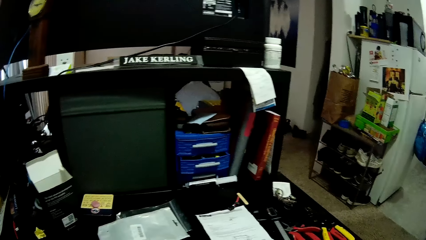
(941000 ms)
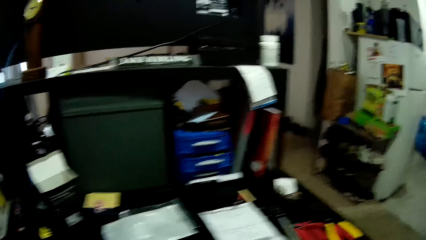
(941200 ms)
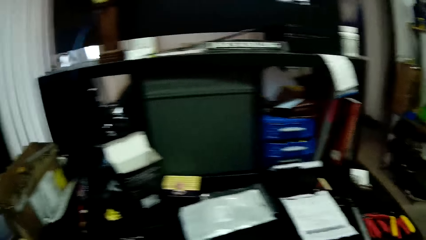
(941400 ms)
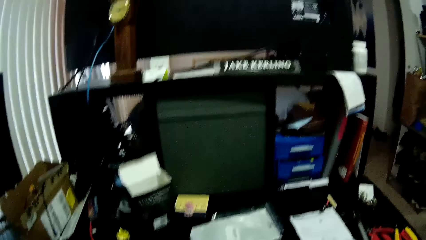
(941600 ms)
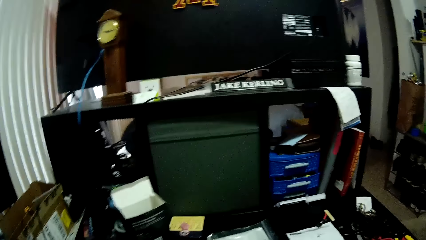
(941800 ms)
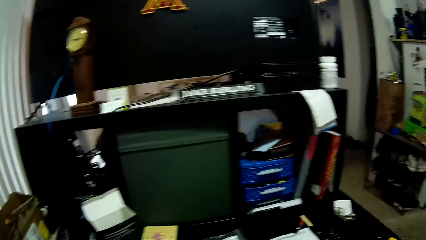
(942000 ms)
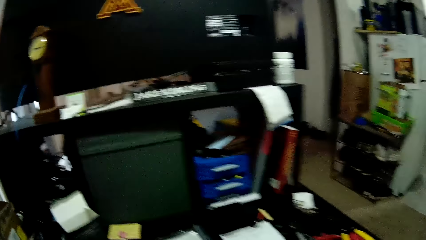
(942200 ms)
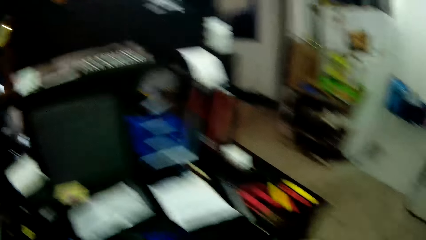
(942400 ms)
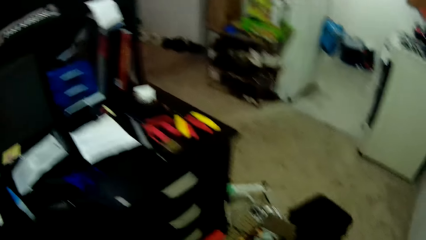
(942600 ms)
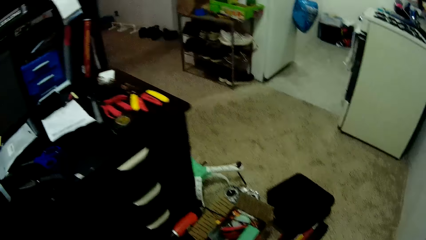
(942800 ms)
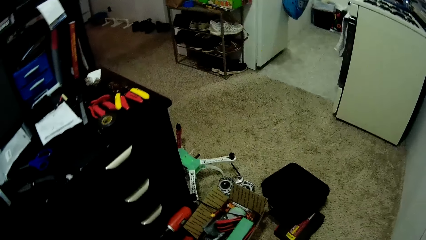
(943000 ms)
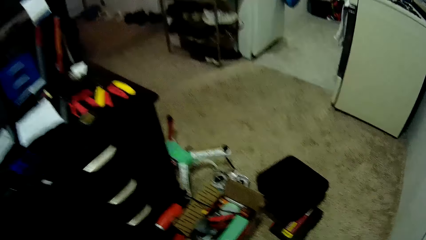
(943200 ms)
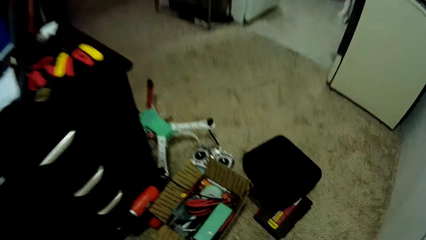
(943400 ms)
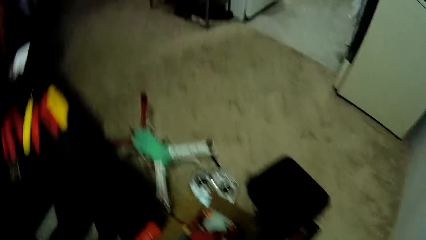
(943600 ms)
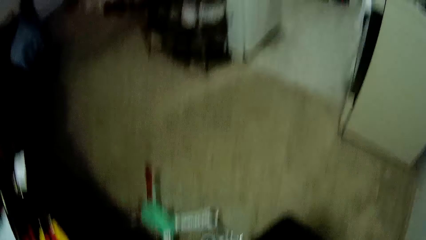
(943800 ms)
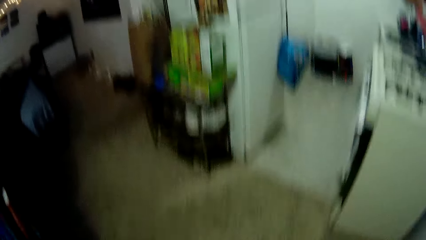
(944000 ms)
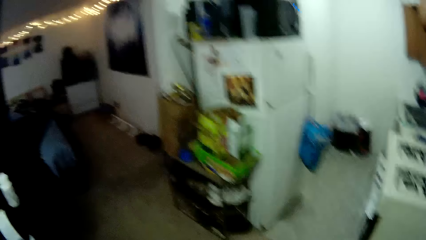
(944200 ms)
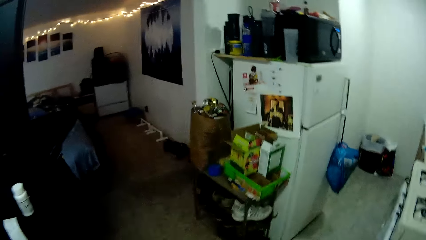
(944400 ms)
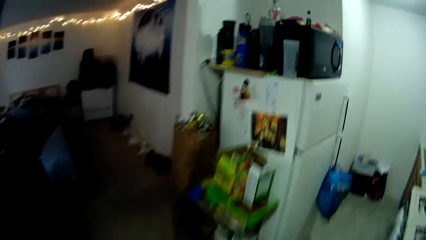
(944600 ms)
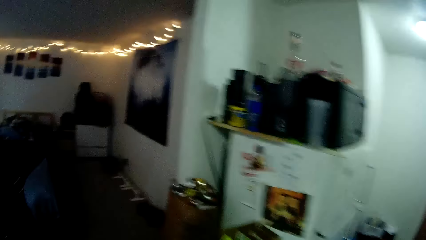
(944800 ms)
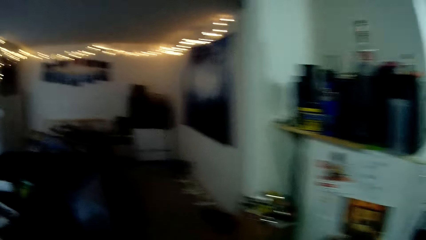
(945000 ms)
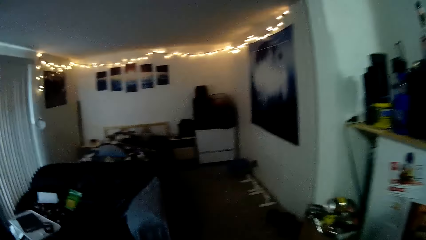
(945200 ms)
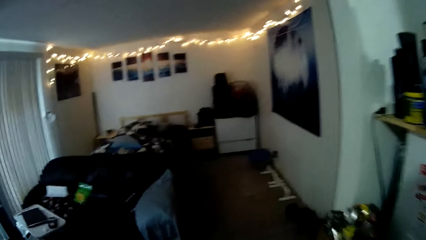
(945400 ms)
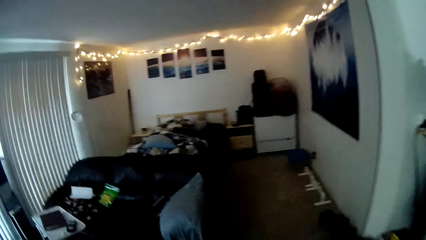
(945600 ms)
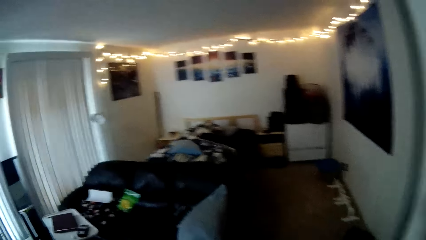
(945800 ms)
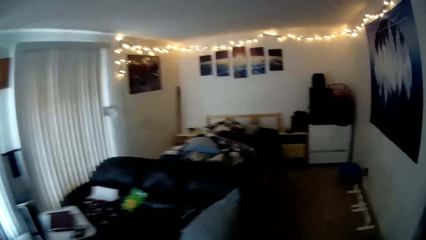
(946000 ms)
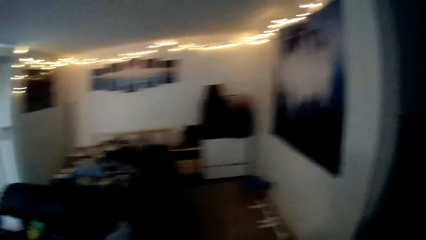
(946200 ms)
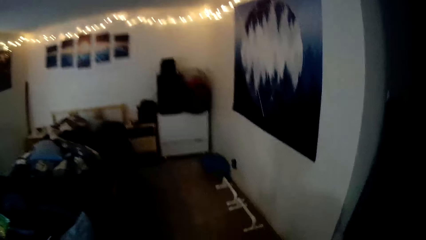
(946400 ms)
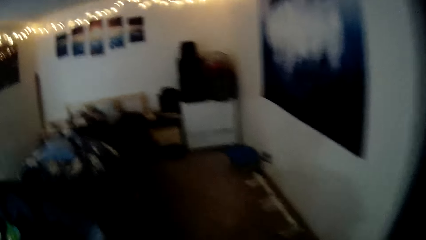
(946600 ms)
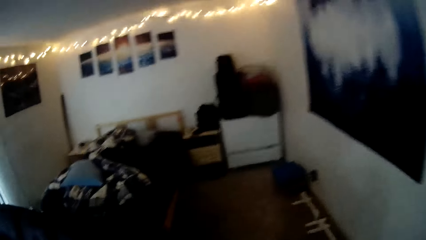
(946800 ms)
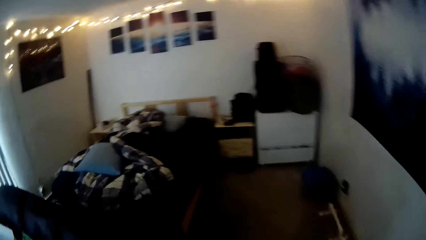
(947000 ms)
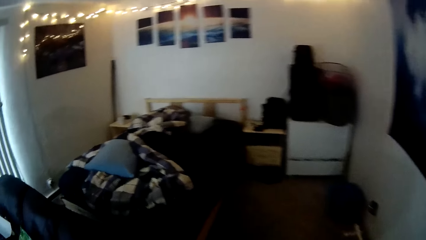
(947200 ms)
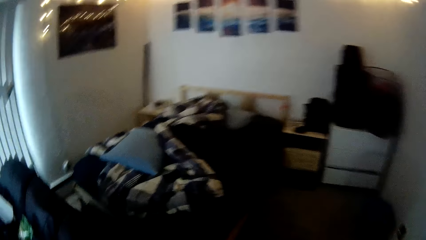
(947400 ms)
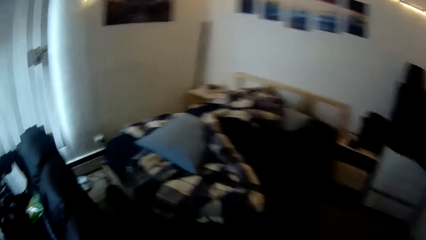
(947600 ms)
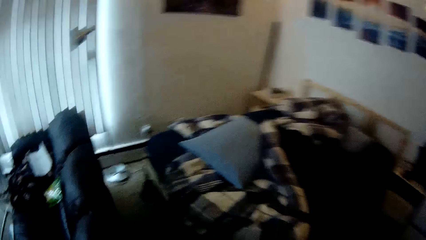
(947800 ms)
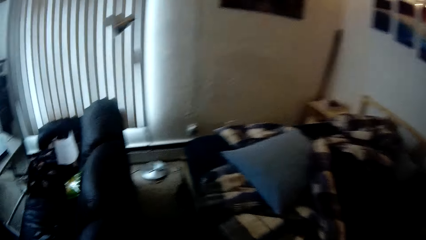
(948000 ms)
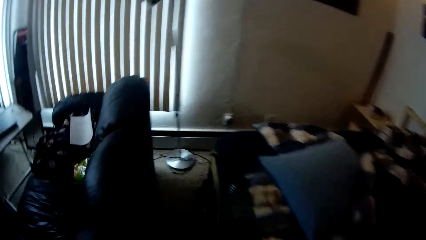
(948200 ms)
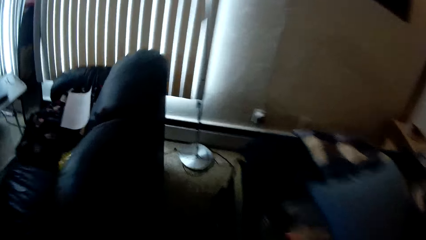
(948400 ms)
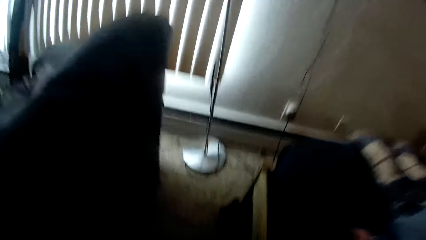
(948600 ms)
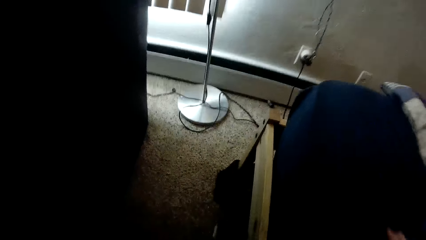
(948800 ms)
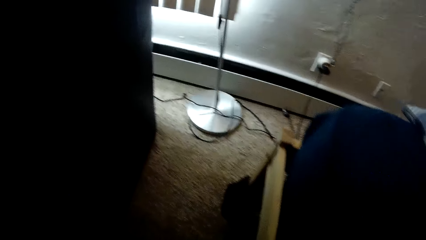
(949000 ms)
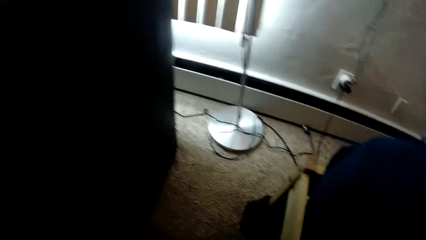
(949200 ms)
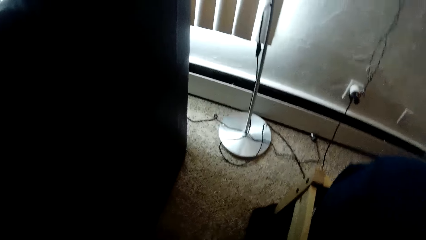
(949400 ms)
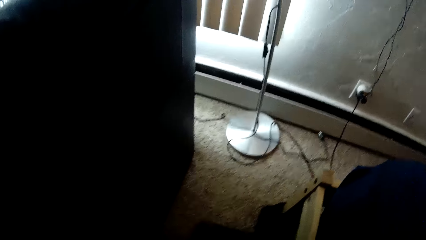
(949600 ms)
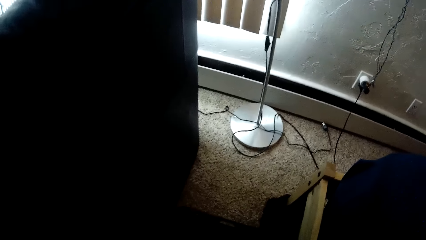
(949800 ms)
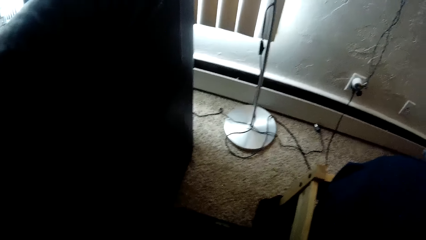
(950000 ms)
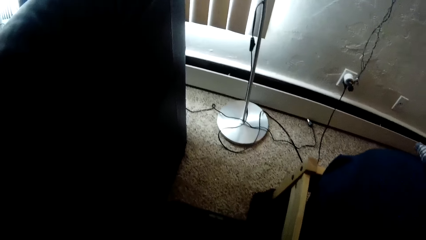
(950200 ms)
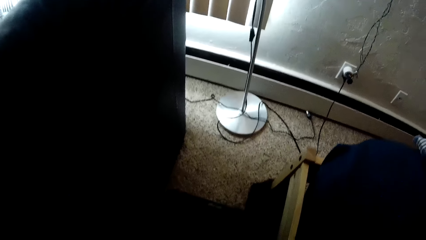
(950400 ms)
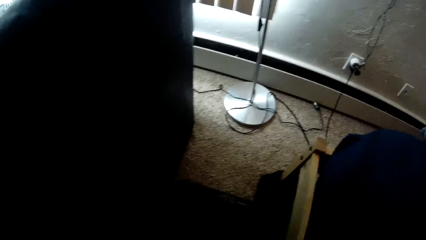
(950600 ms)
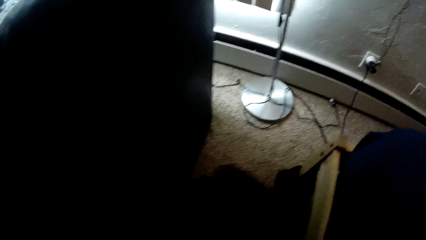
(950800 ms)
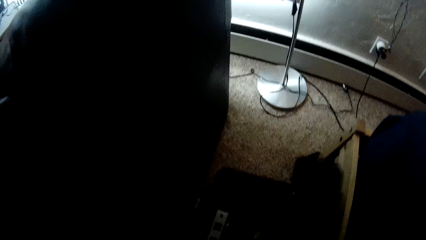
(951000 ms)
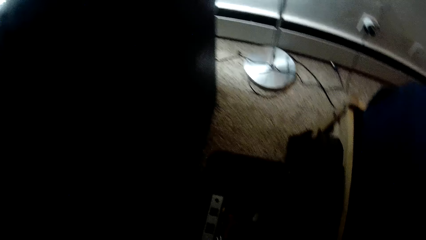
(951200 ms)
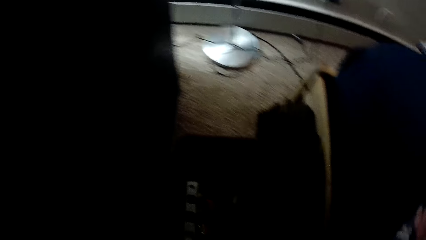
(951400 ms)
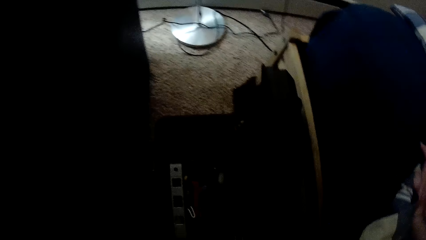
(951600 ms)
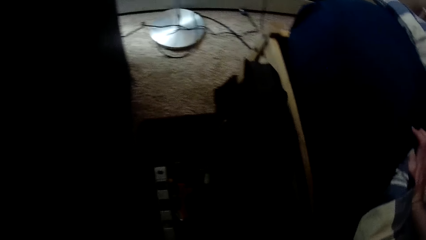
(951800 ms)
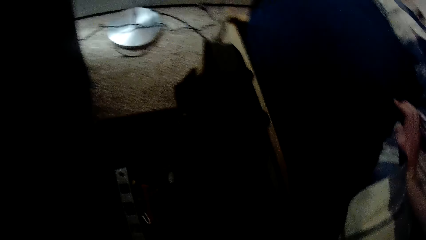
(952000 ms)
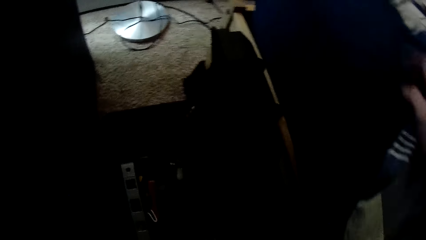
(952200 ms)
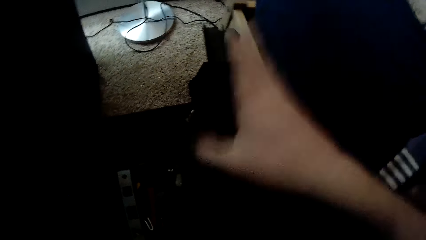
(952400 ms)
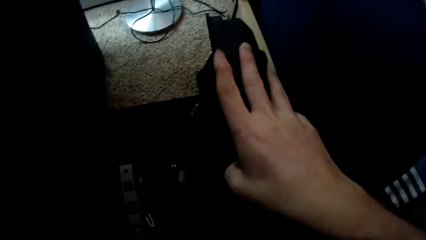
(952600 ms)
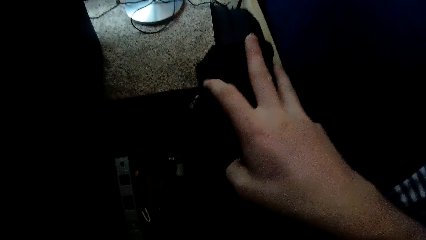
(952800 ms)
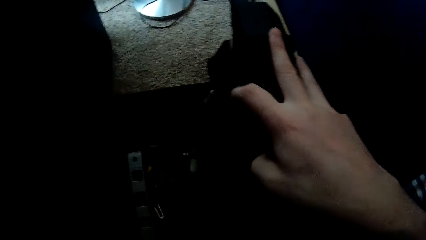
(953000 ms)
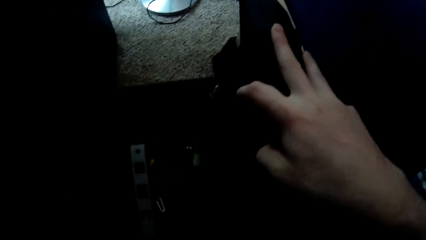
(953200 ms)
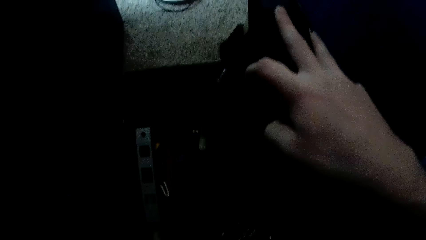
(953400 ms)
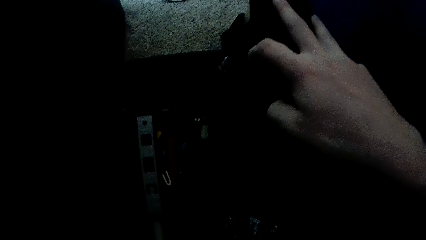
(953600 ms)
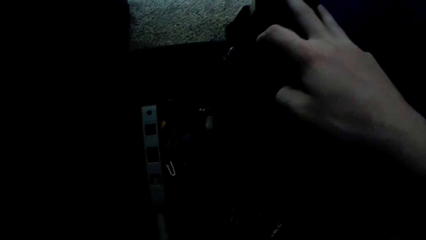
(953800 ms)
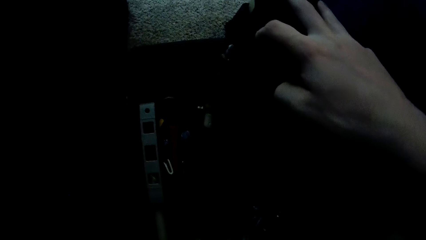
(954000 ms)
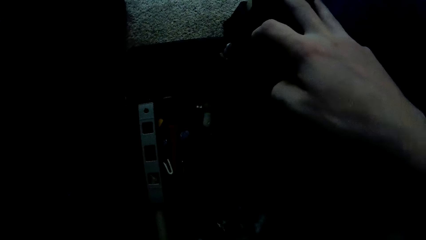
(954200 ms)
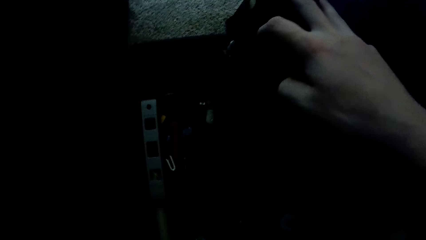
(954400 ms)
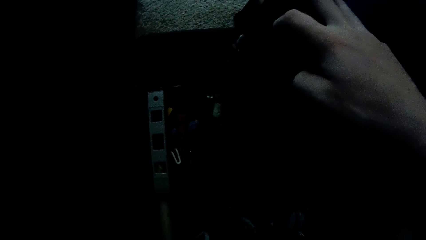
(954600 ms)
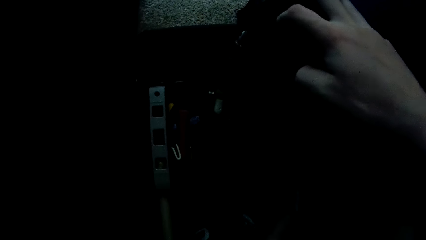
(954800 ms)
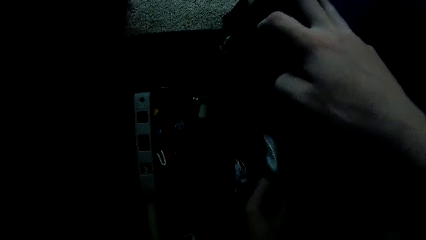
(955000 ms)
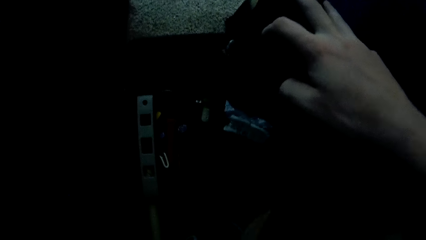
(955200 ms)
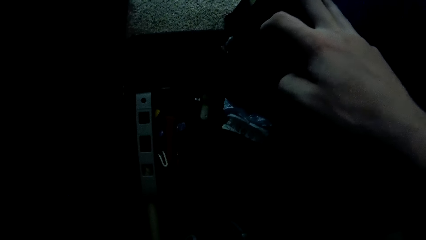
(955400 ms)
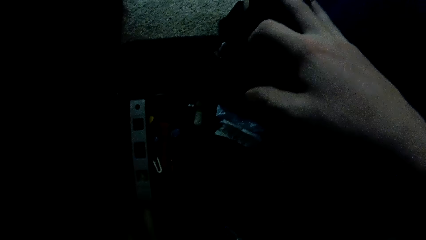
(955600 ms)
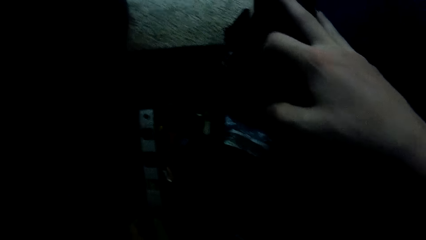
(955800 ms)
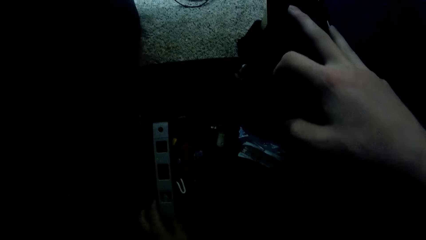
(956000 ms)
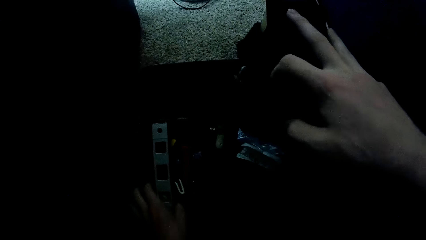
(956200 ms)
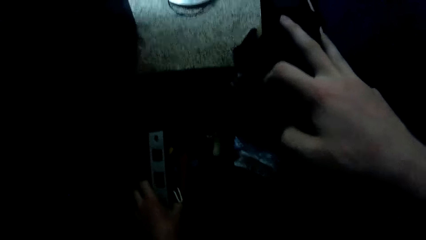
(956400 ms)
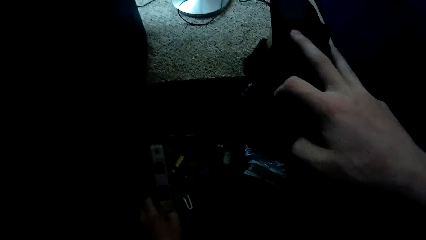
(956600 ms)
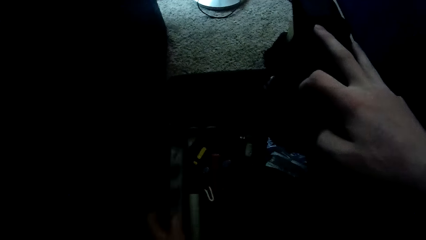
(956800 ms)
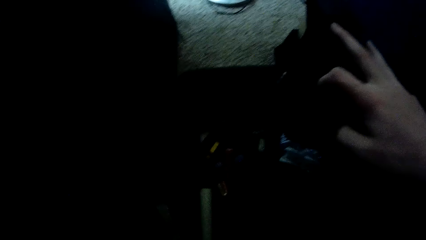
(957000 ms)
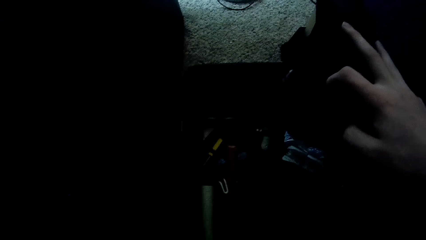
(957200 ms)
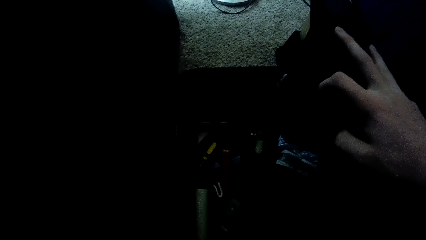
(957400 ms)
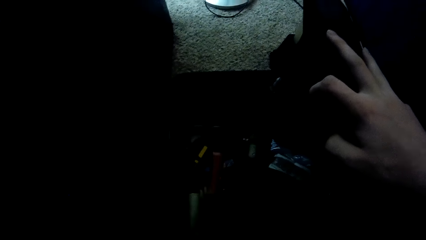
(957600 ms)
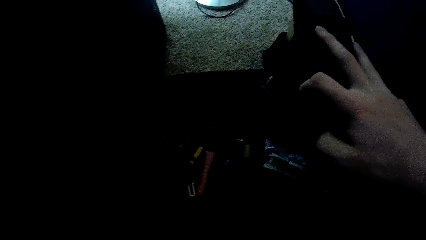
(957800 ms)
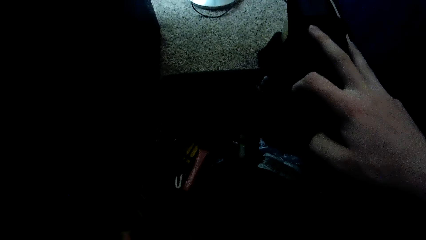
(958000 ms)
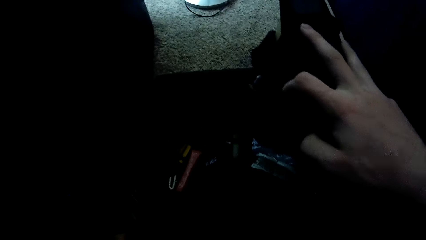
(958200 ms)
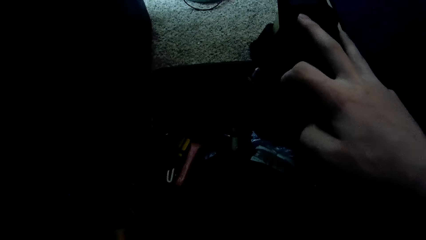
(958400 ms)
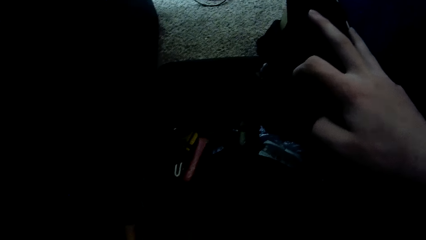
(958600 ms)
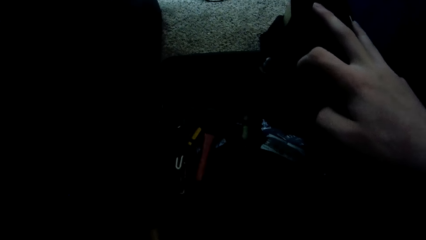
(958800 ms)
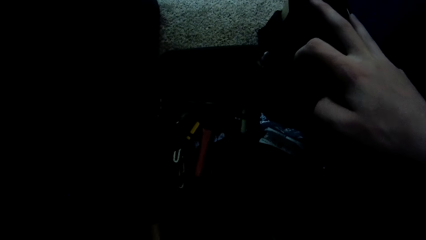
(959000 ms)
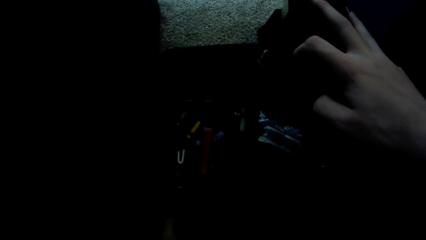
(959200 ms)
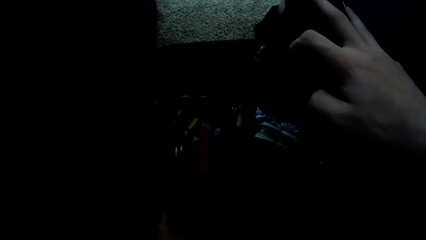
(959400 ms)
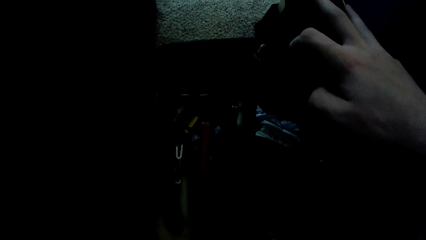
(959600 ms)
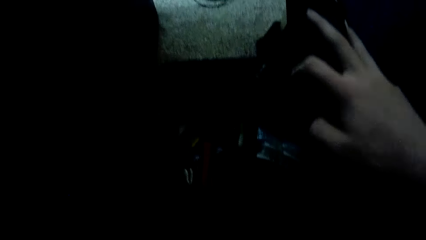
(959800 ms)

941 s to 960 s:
The camera wearer places his right hand on a bag on the floor. He touches an object.
